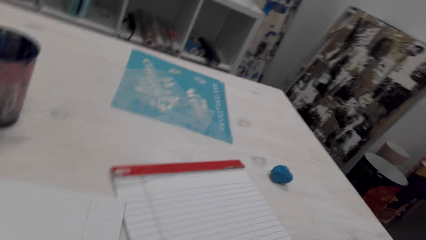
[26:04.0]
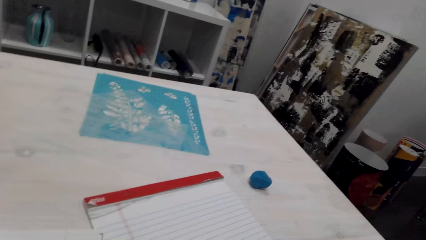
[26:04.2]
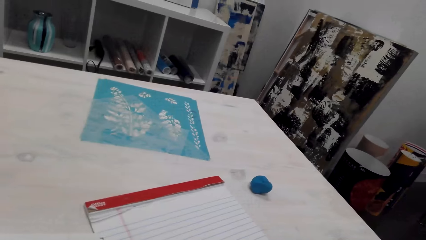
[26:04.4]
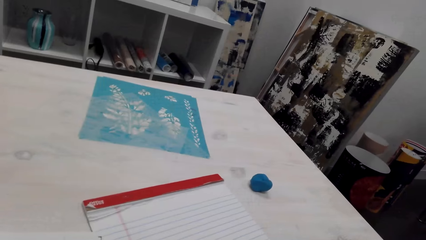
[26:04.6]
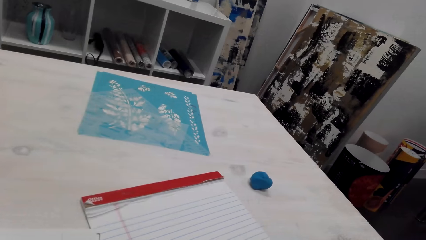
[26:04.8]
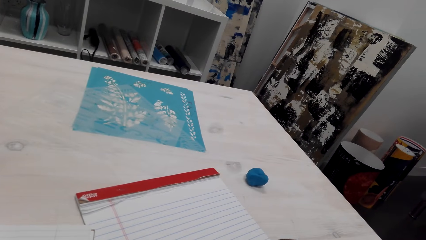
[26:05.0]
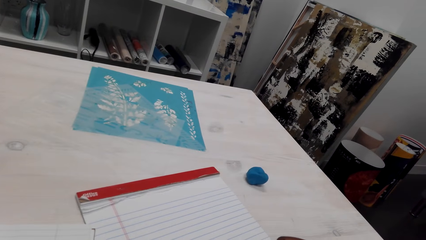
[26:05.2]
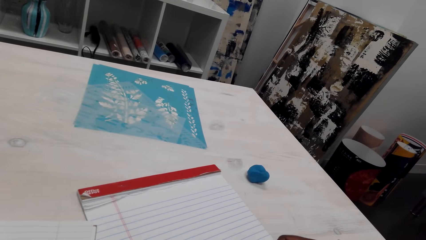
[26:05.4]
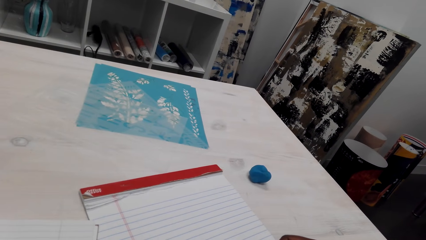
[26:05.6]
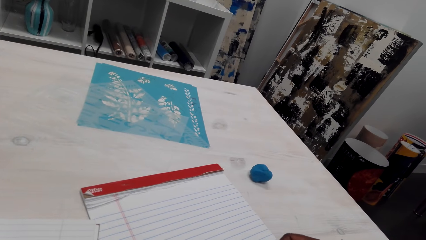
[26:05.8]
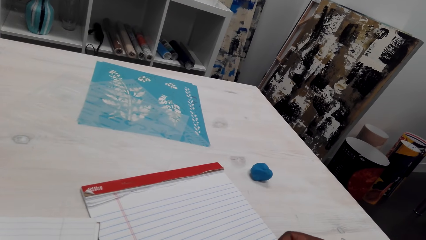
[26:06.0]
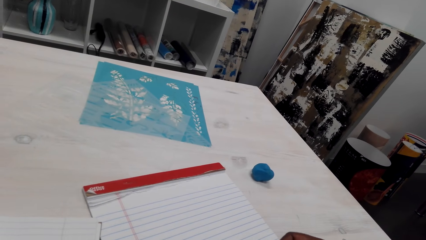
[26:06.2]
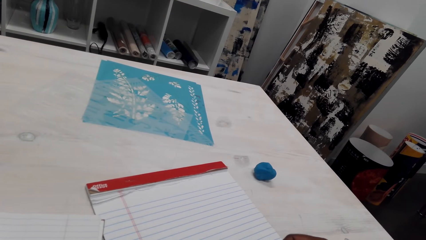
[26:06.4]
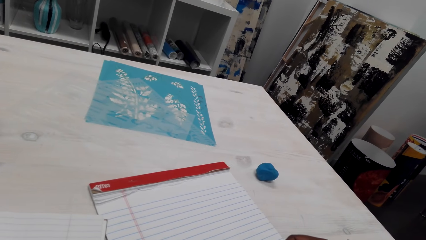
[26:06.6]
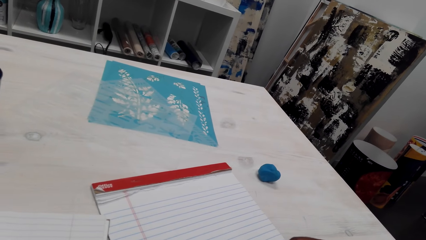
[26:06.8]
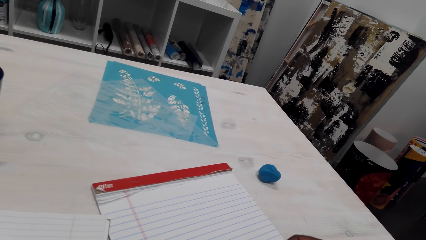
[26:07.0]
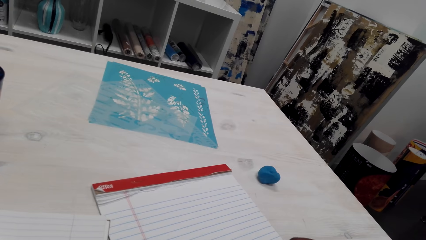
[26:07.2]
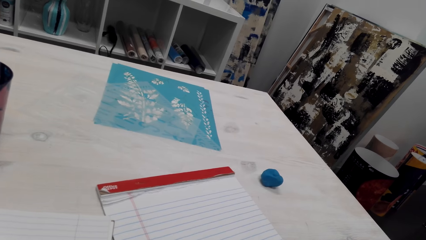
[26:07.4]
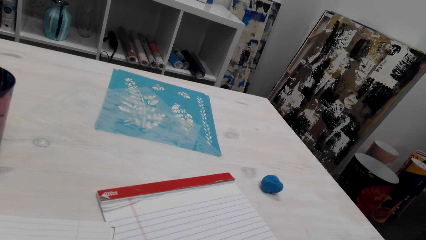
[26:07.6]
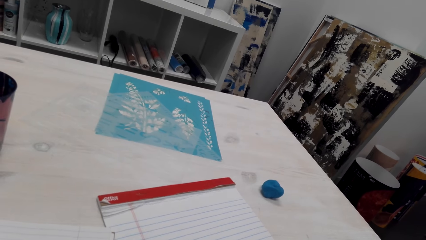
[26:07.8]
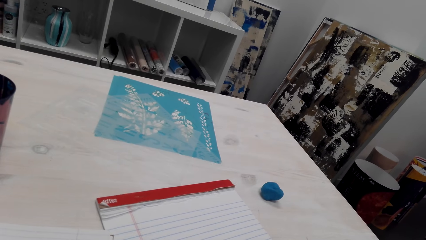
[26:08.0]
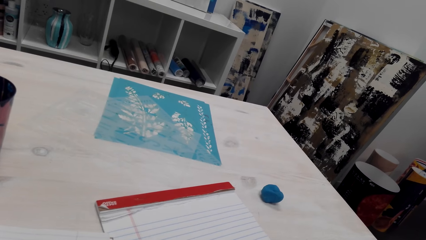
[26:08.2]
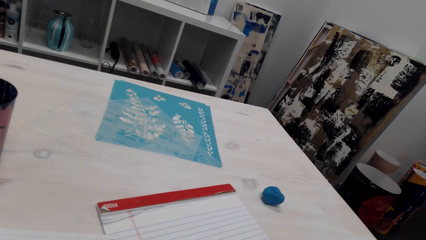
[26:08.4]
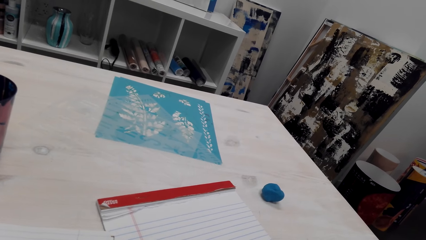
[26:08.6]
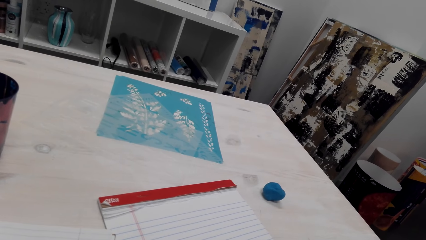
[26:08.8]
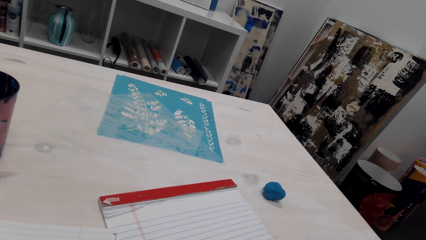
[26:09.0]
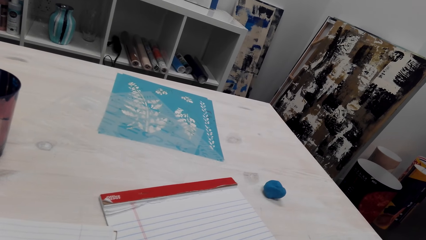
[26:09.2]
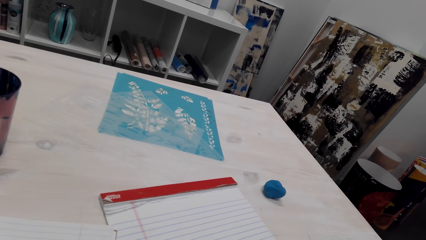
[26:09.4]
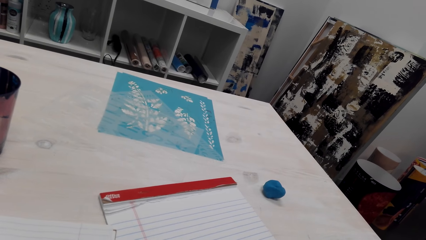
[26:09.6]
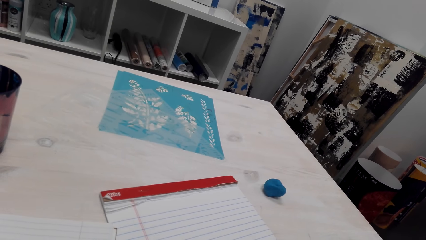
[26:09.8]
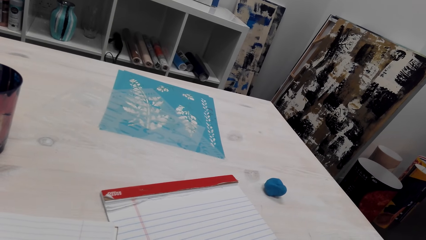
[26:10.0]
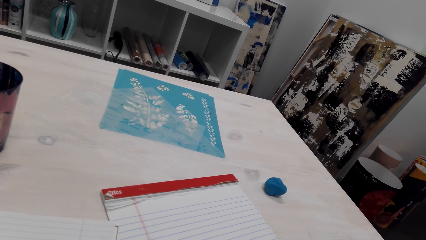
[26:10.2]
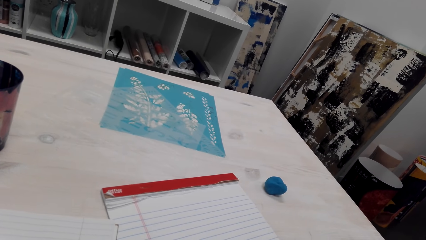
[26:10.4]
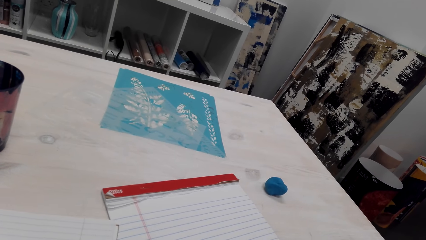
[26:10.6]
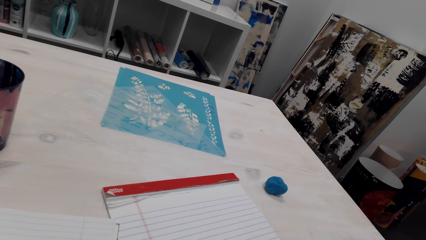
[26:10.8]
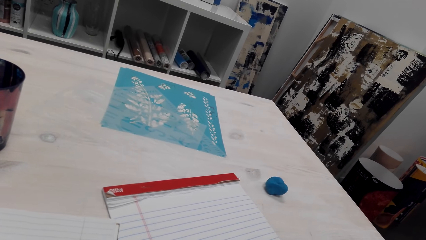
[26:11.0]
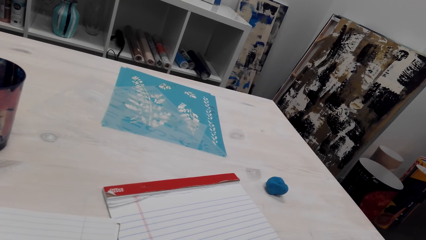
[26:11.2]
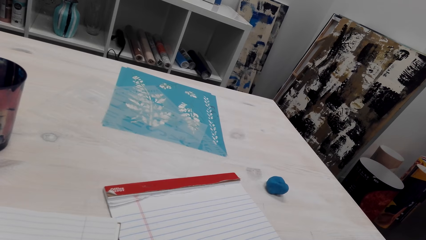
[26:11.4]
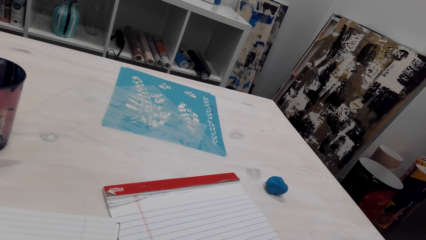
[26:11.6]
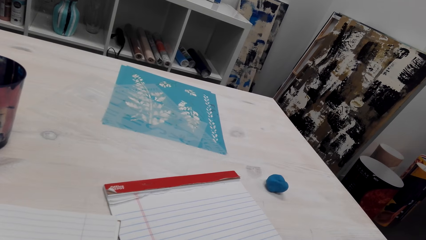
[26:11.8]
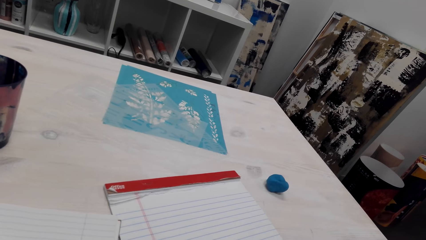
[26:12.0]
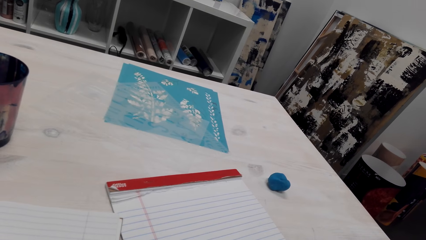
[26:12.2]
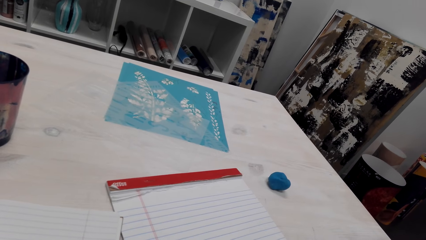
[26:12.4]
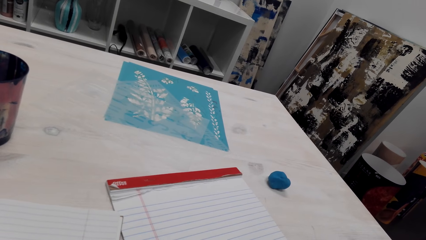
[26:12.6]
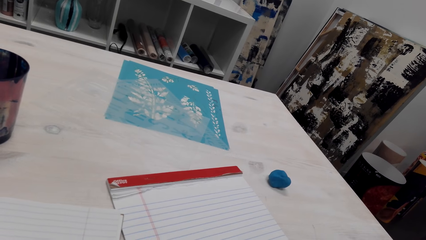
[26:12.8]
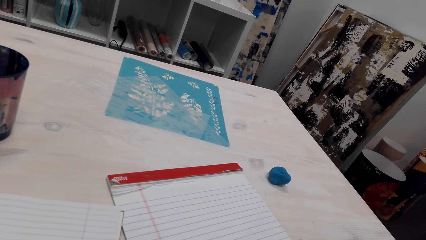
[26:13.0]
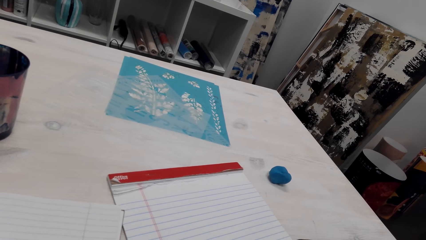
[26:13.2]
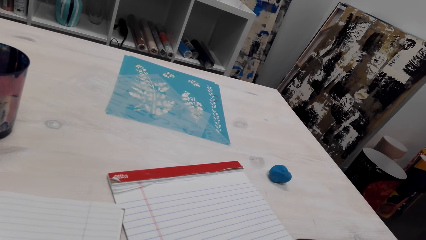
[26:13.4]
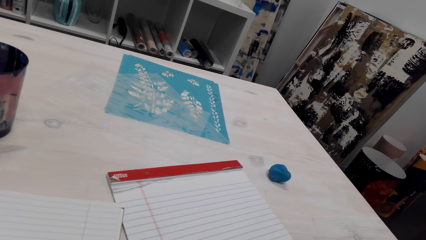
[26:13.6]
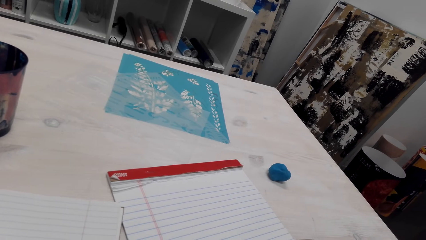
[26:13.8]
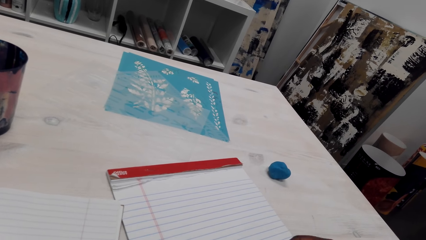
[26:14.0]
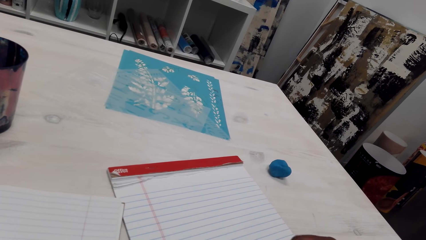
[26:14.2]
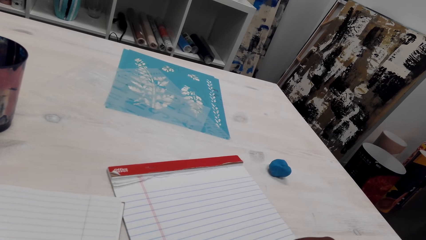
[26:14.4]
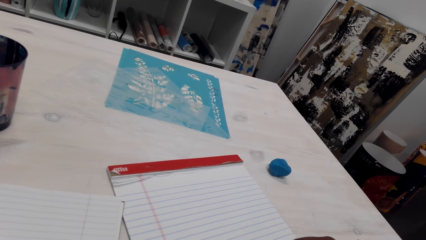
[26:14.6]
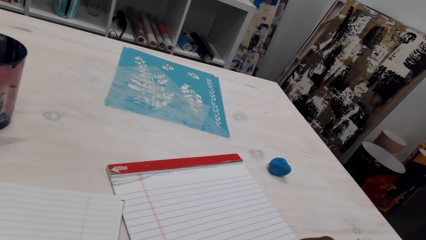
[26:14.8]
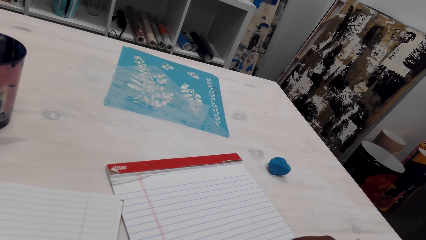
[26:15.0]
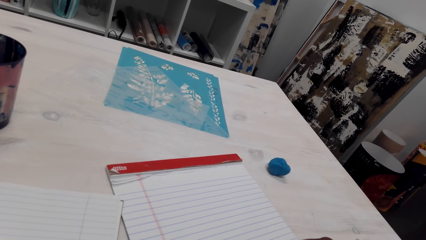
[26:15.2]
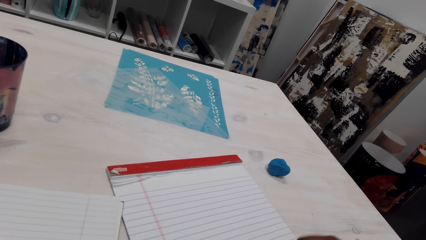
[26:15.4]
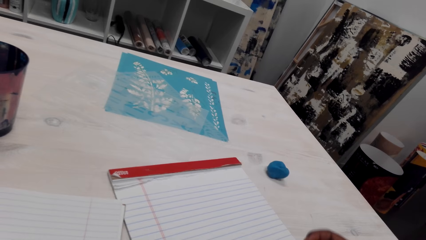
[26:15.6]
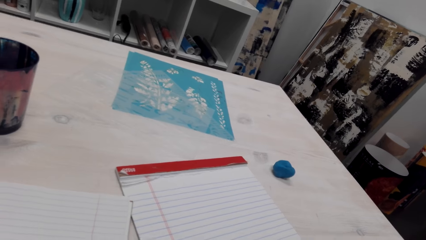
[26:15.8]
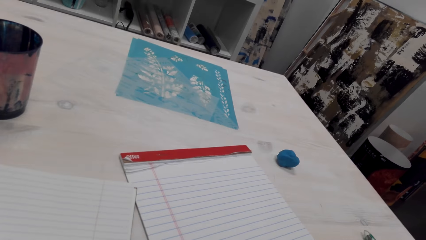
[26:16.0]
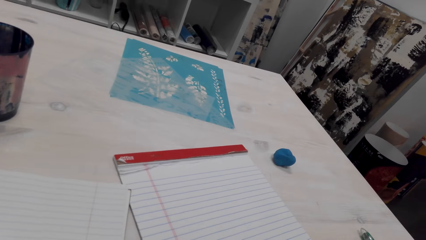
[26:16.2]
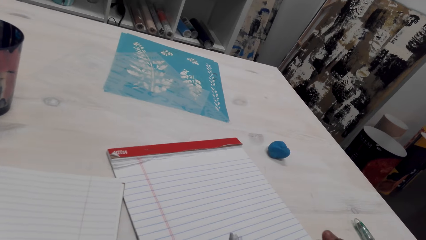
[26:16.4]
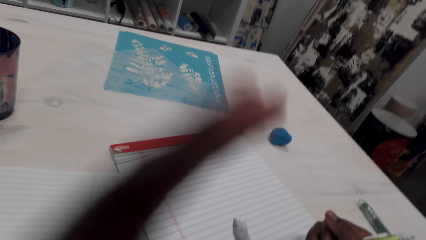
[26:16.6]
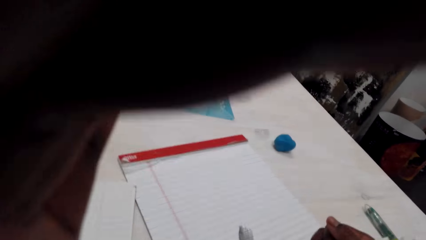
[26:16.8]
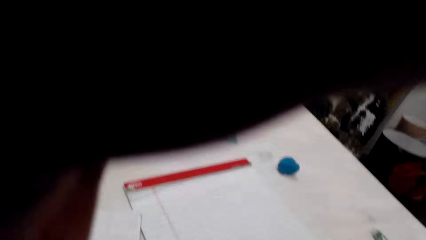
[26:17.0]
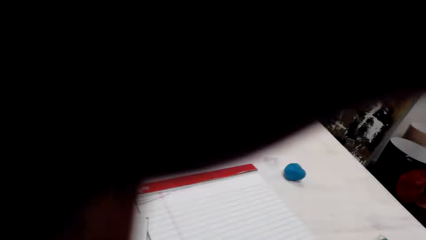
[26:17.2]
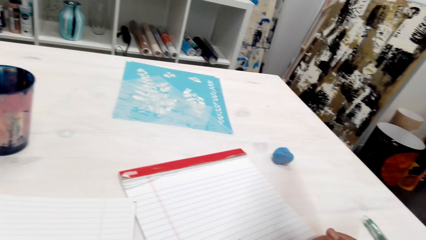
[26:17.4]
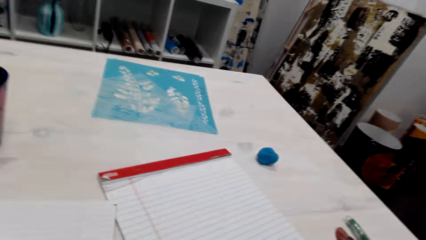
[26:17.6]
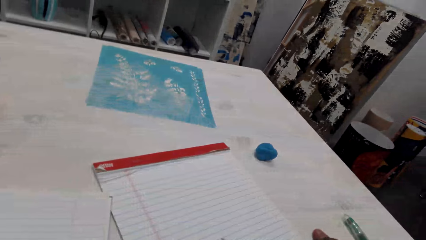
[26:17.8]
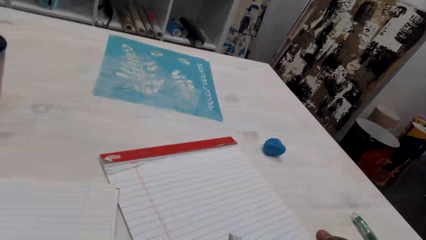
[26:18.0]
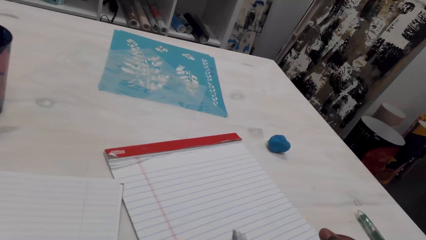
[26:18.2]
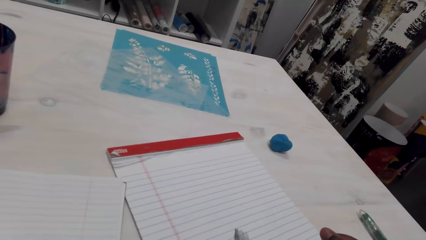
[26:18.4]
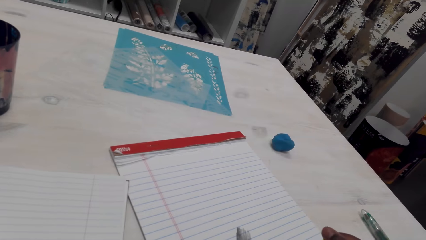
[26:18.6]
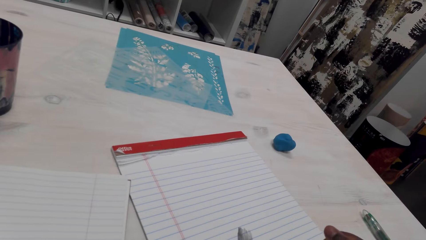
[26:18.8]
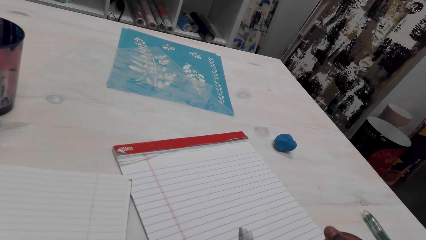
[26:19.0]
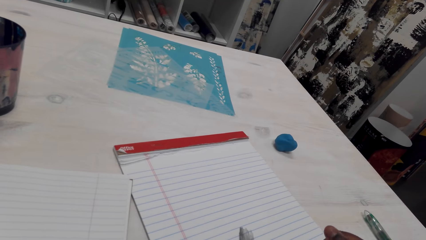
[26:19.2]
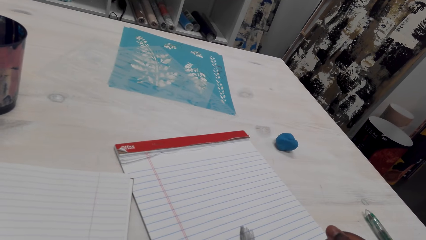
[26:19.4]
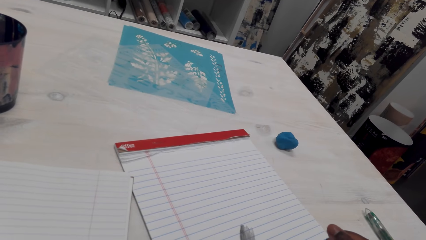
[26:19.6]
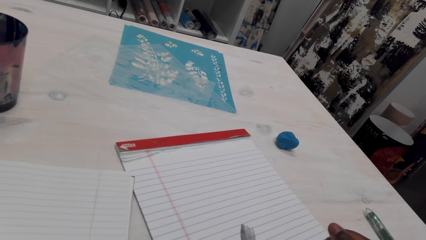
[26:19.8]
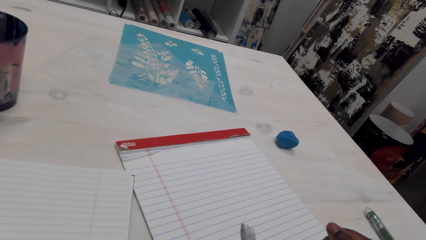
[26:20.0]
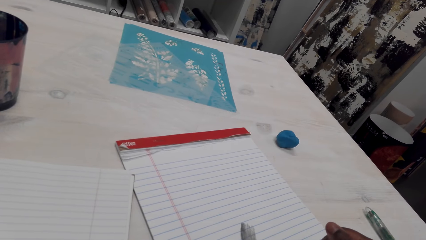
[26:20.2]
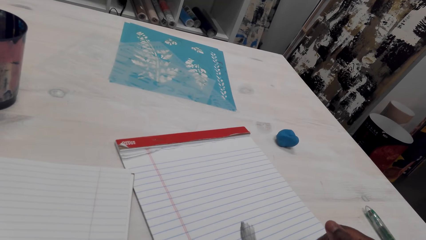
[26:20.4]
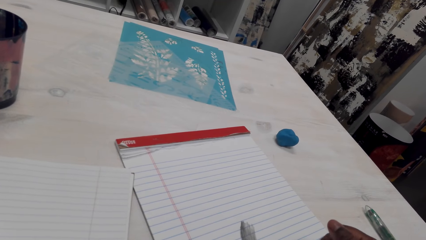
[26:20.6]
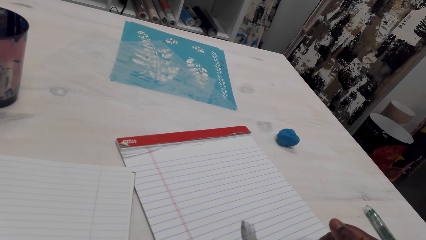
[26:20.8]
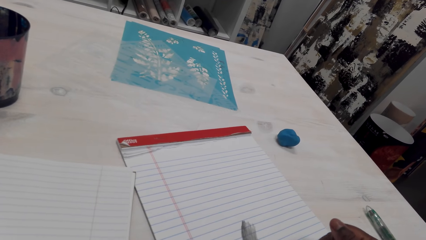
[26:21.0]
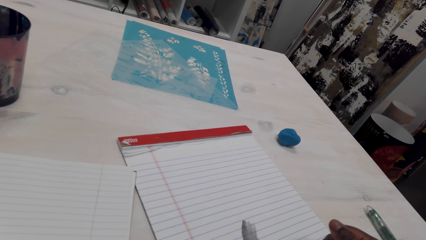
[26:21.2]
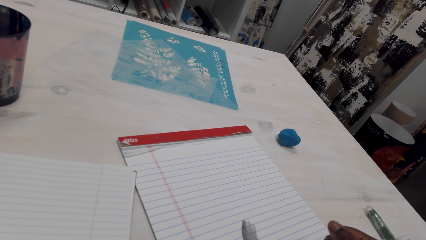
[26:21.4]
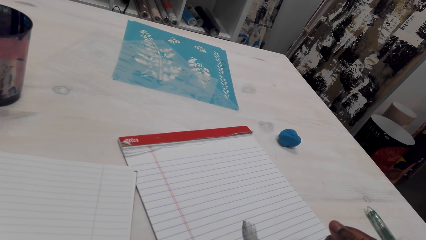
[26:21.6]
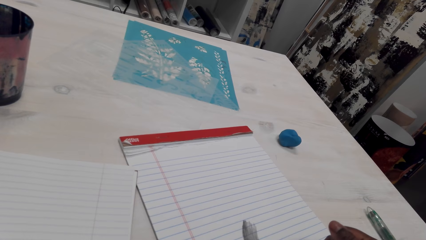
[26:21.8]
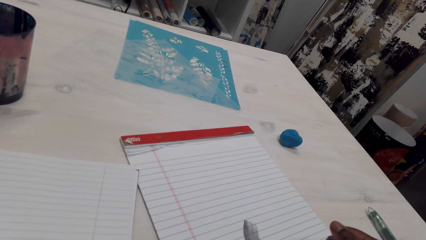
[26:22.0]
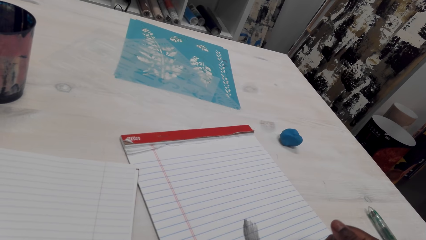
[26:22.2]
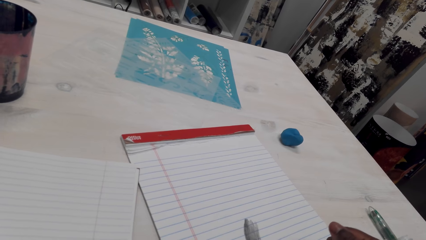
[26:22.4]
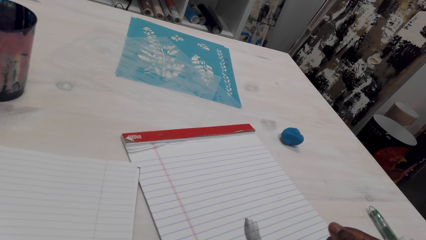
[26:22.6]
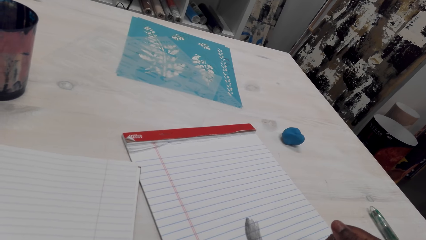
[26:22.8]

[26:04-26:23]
The camera wearer adjusts the camera. They draw on the book.
